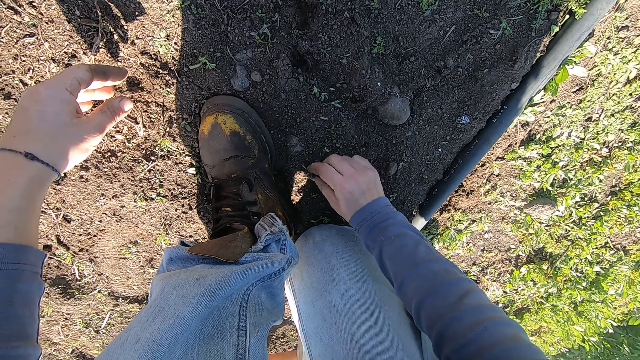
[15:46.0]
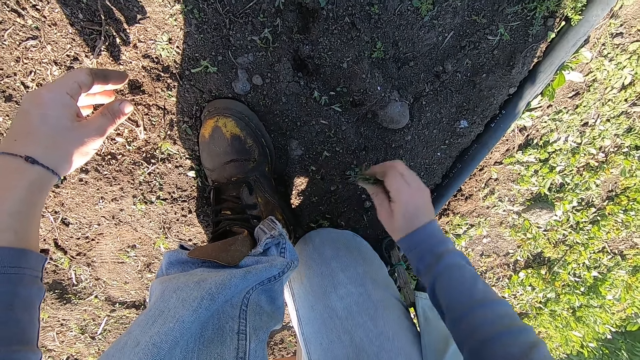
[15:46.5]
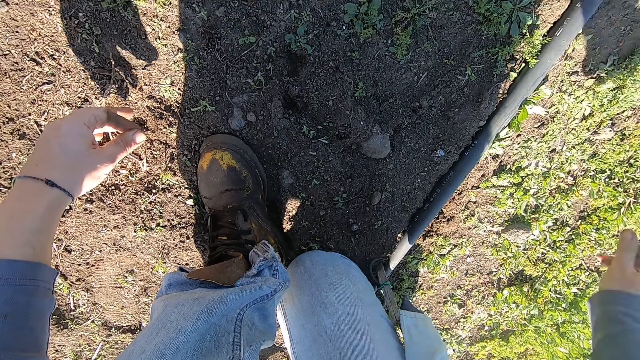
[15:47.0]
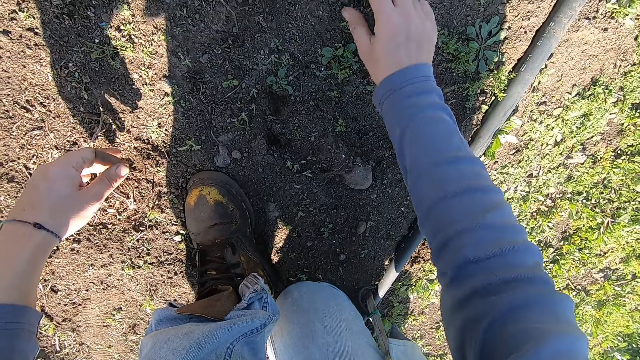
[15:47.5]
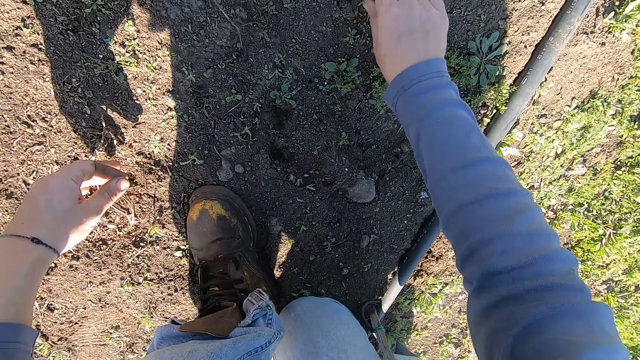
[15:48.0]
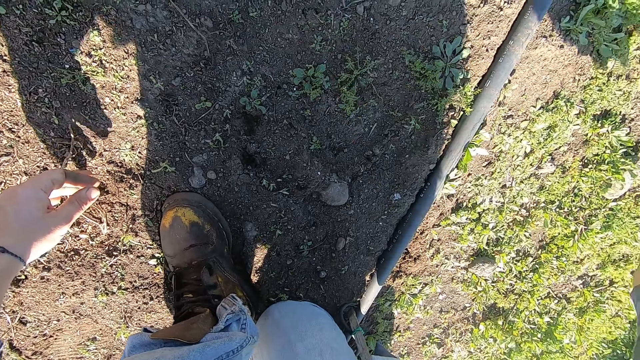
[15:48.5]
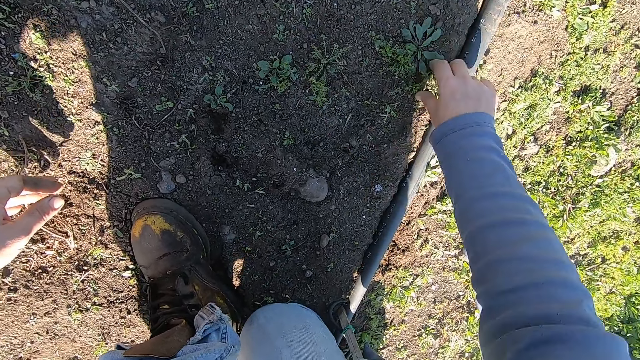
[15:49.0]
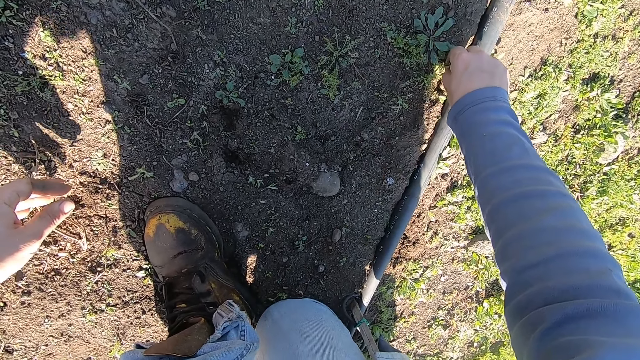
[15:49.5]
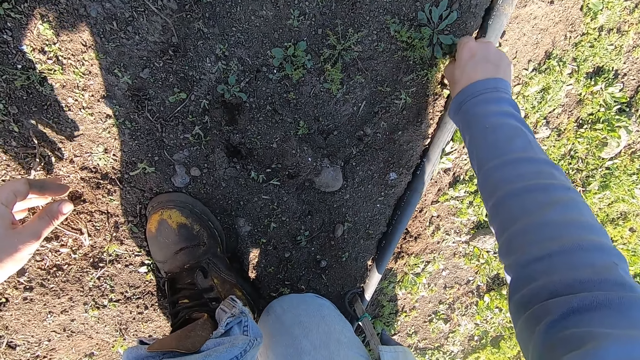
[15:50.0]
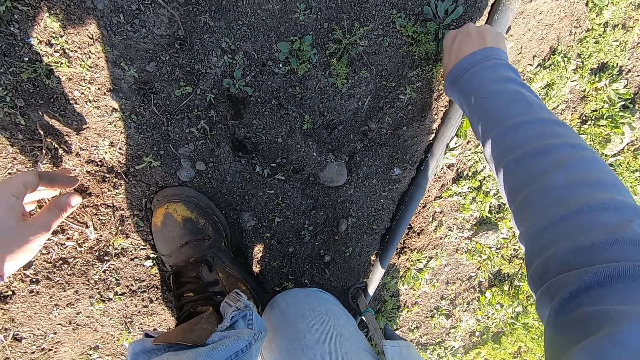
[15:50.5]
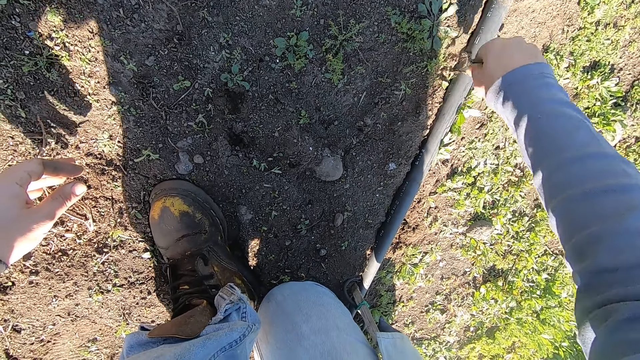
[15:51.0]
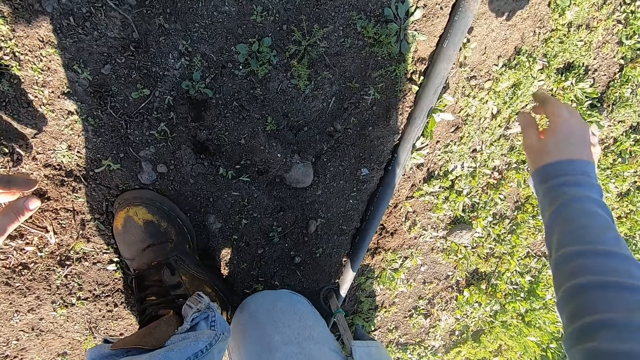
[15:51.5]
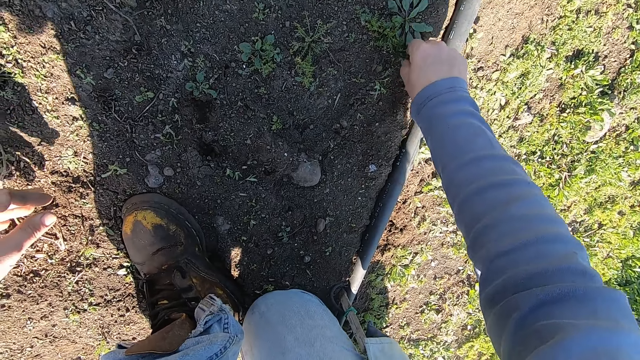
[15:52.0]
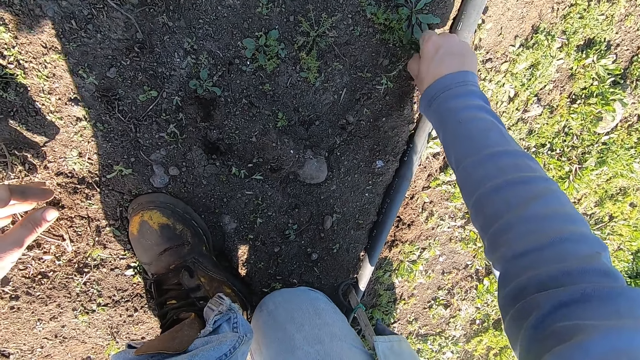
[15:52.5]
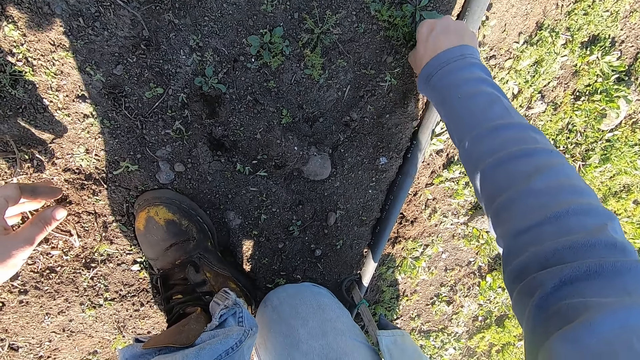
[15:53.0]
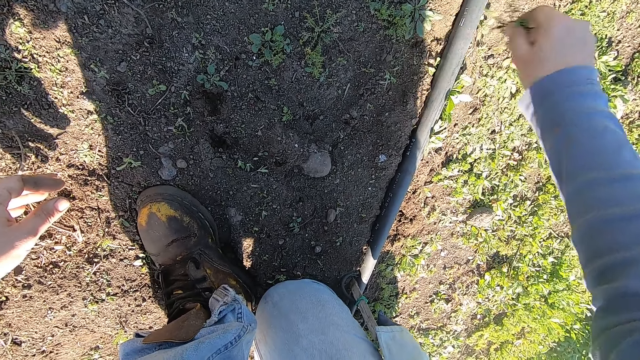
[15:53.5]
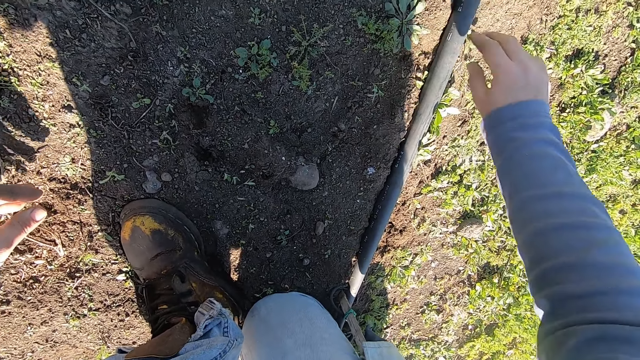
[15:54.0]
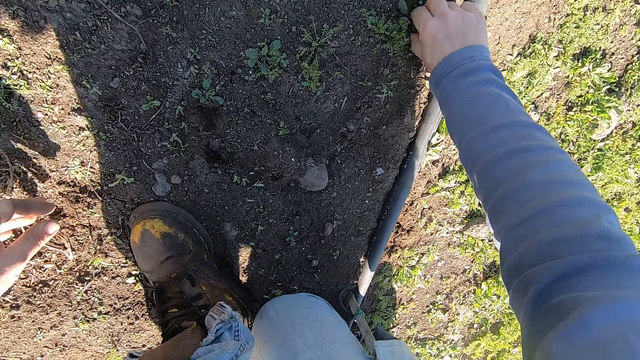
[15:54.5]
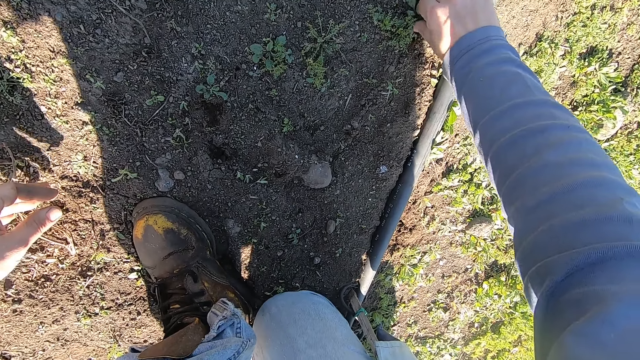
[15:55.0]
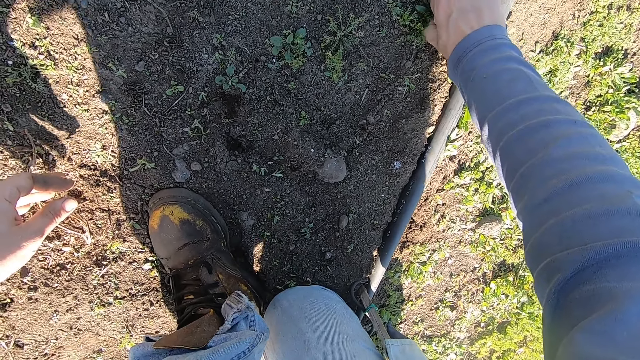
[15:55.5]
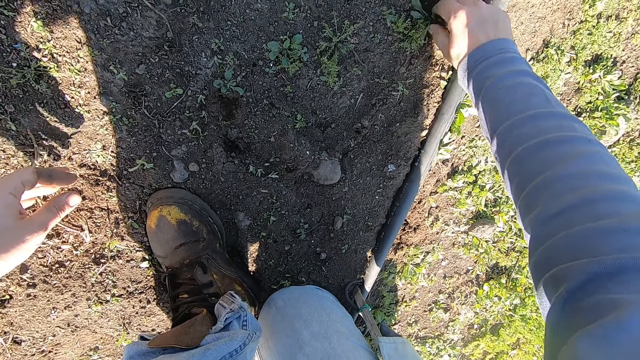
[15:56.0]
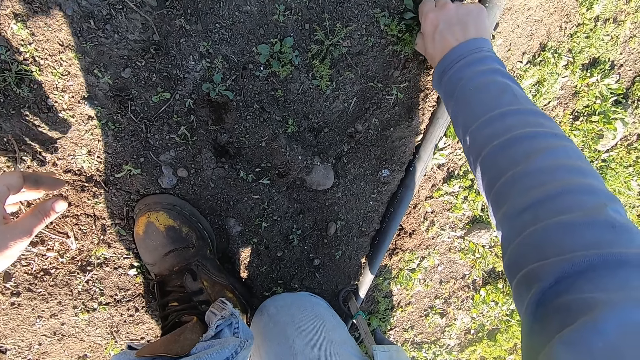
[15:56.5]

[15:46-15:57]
The camera wearer throws the weeds in his right hand away. He removes a weed from the ground with his right hand. He throws the weed in his right hand away. He removes a weed from the ground with his right hand. He throws the weed in his right hand away. He removes a weed from the ground with his right hand. He throws the weed in his right hand away. He removes a weed from the ground with his right hand.

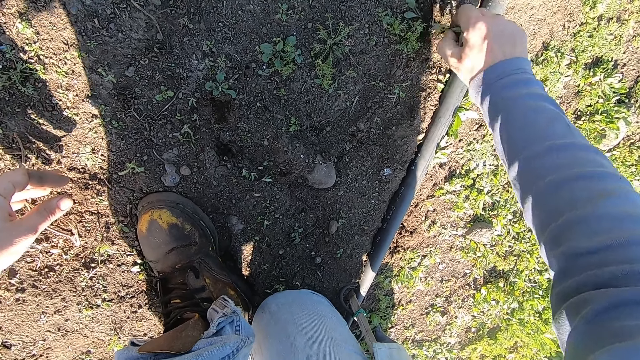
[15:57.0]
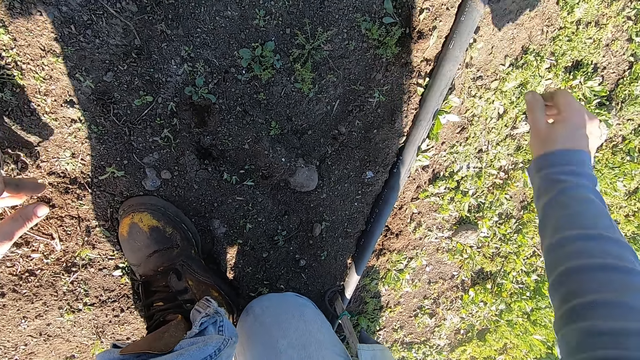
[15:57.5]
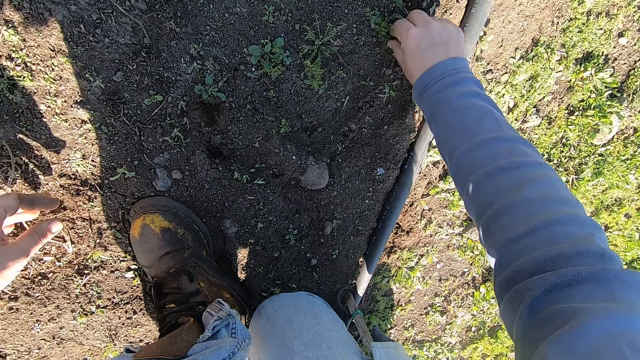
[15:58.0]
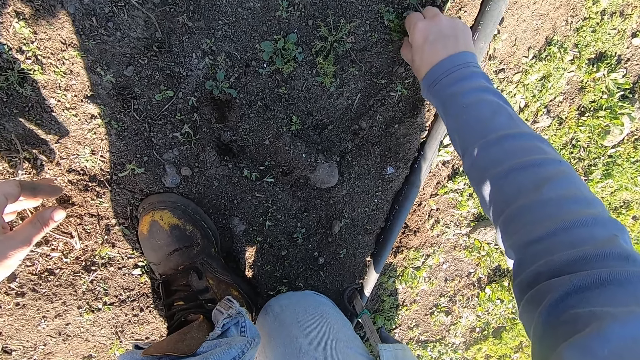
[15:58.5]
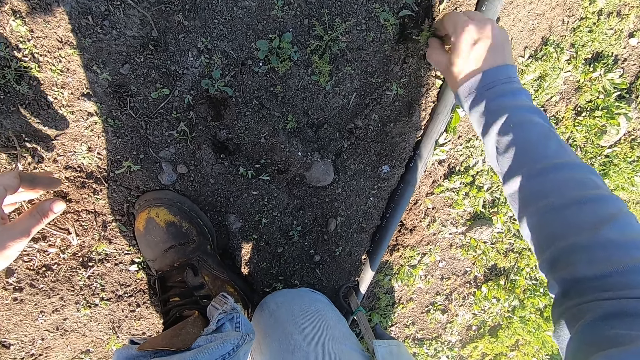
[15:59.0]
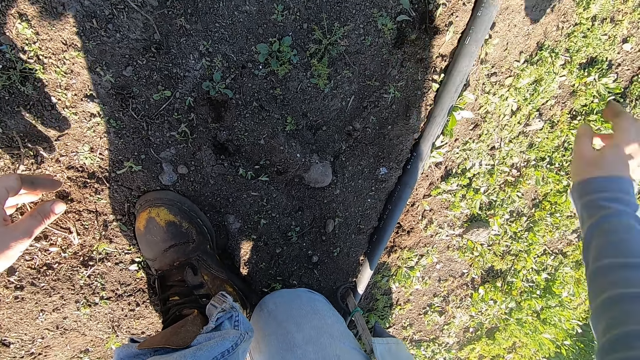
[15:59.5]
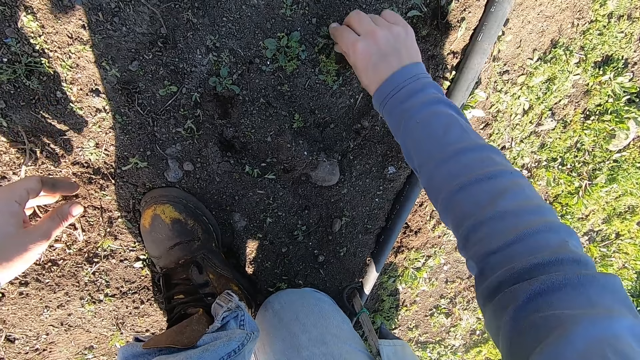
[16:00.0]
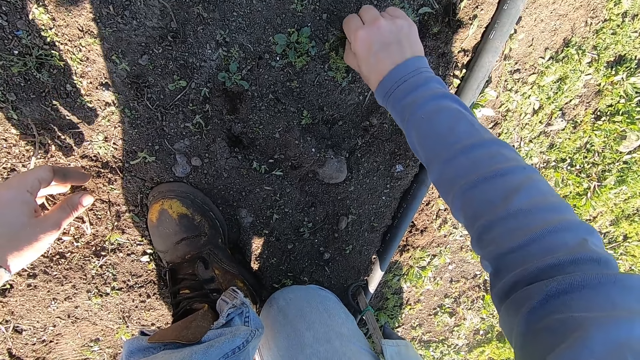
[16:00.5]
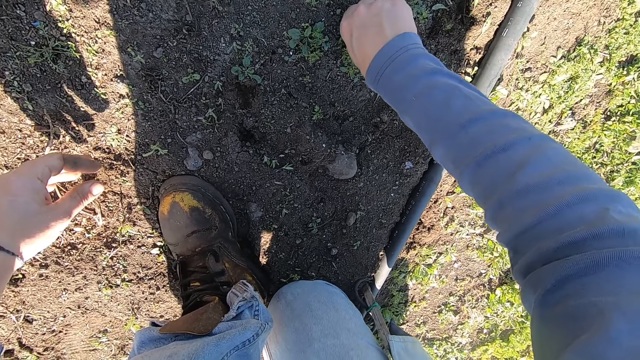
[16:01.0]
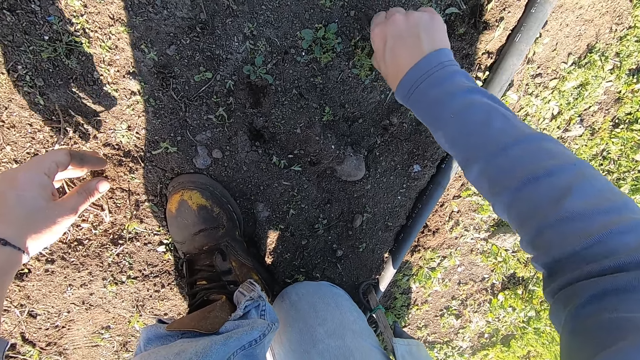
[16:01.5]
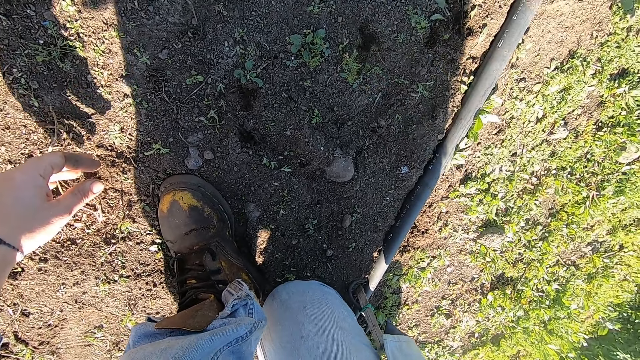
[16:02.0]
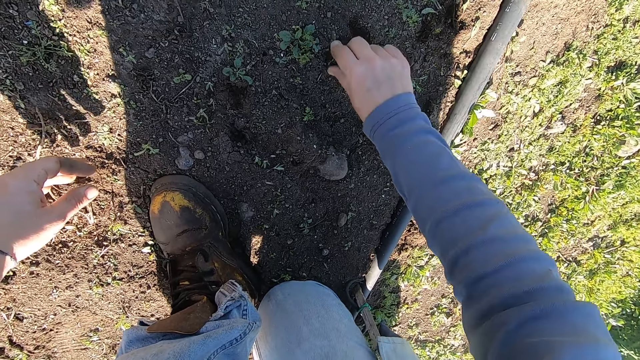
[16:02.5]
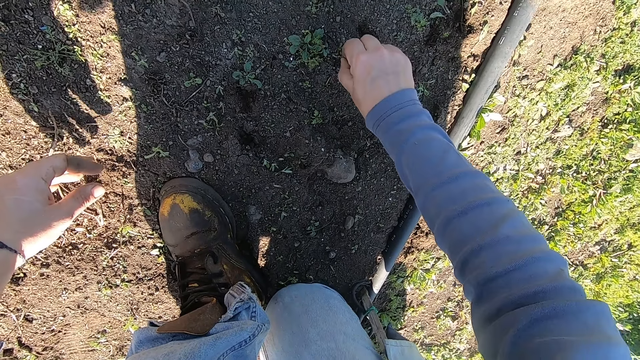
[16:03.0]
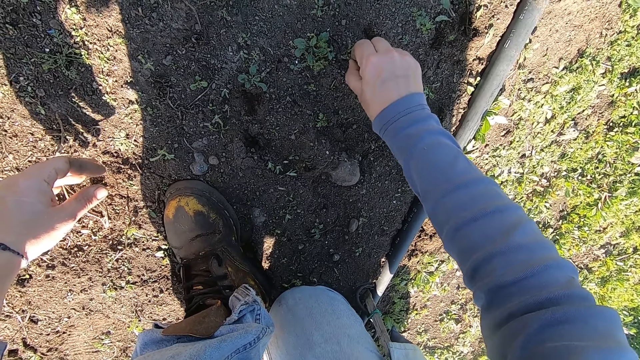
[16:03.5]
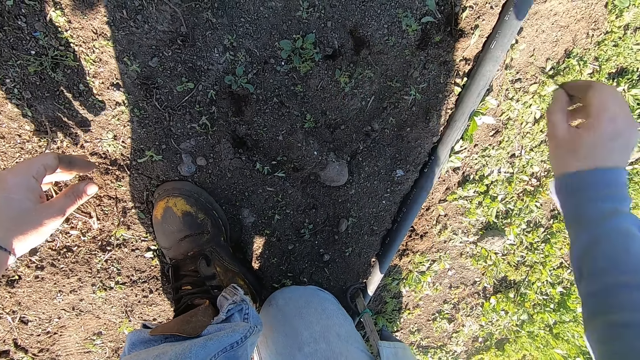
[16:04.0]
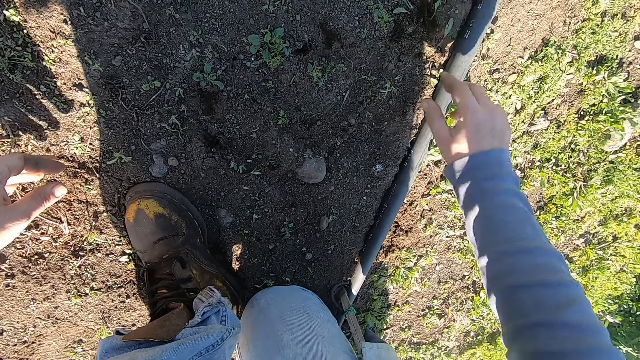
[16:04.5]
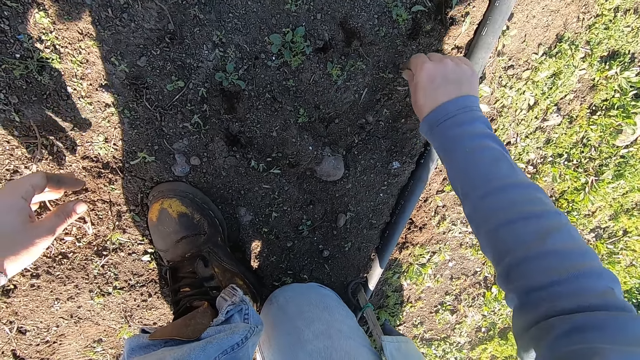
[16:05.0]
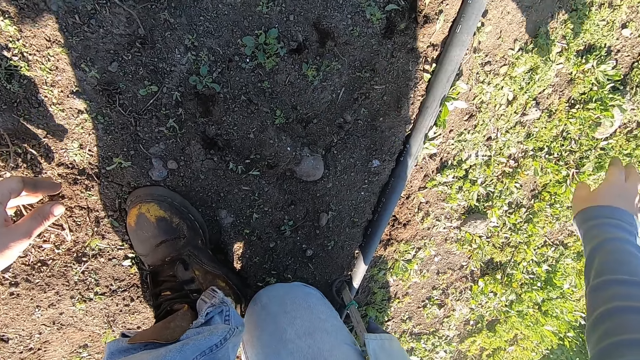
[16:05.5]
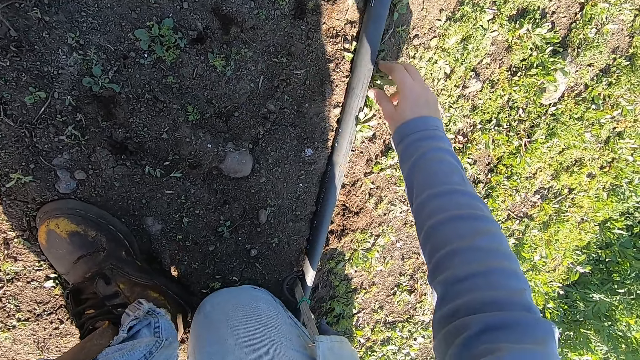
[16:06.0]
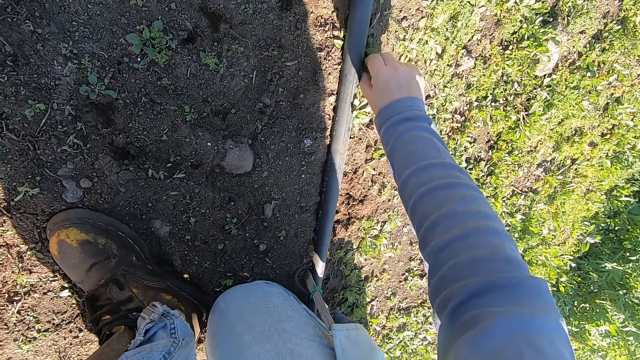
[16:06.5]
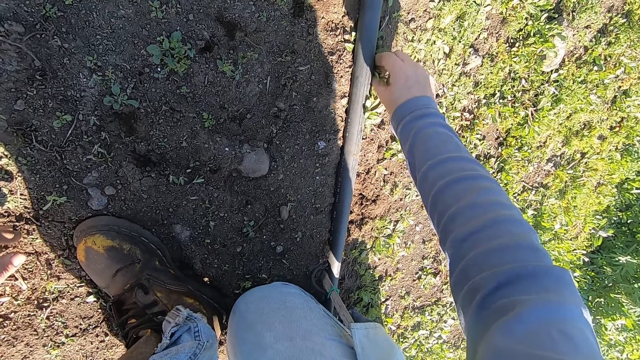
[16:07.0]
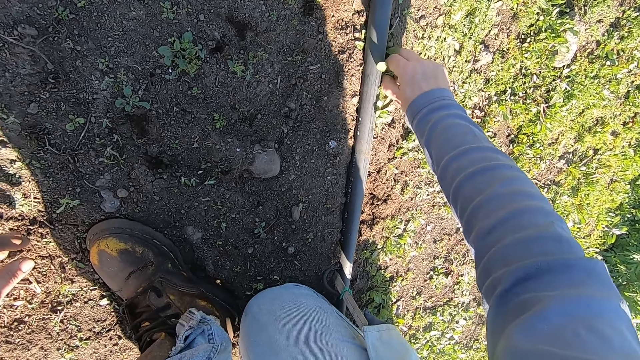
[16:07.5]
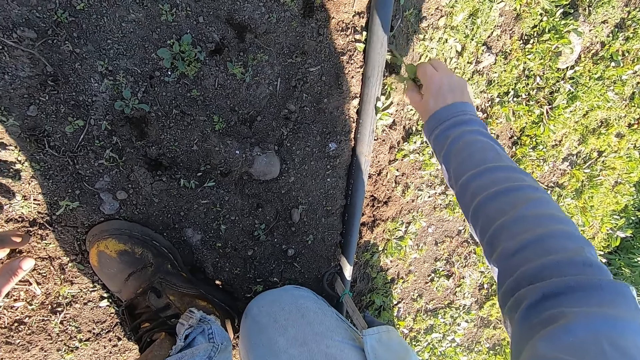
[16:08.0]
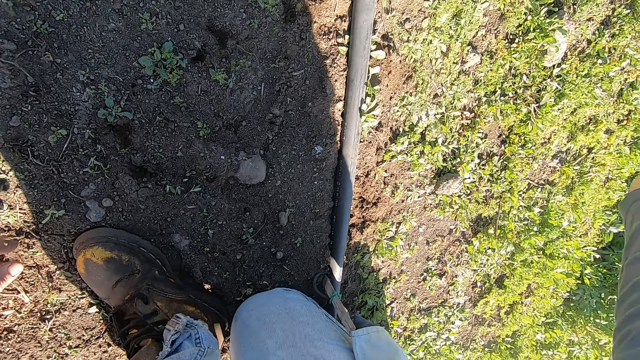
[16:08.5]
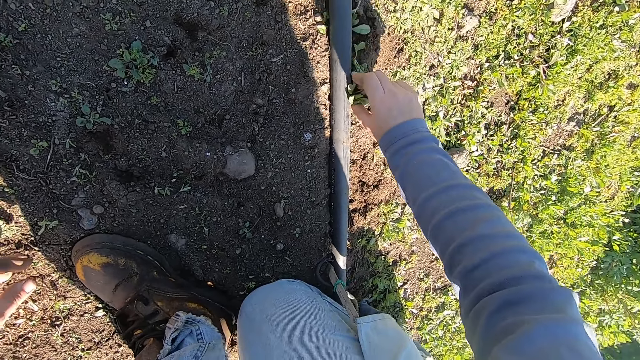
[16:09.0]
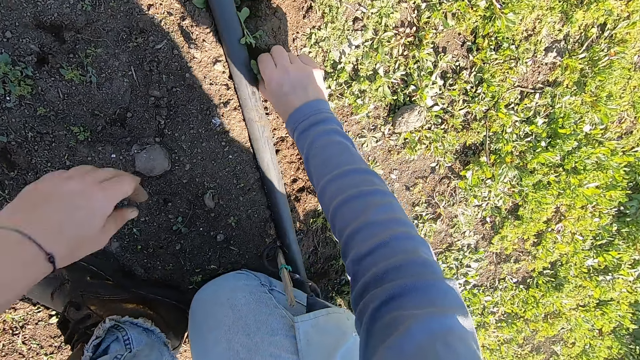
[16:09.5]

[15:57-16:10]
The camera wearer throws the weed in his right hand away. He removes a weed from the ground with his right hand. He throws the weed in his right hand away. He removes a weed from the ground with his right hand. He throws the weed in his right hand away. He removes a weed from the ground with his right hand. He throws the weed in his right hand away. He removes a weed from the ground with his right hand. He throws the weed in his right hand away. He removes a weed from the ground with his right hand. He throws the weed in his right hand away. He removes a weed from the ground with his right hand.
